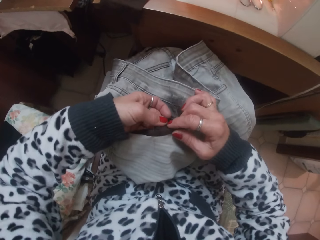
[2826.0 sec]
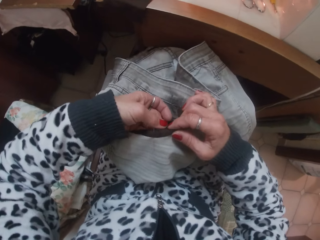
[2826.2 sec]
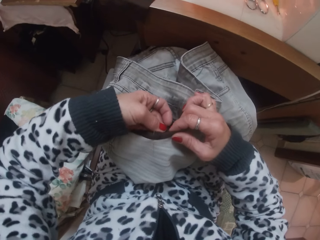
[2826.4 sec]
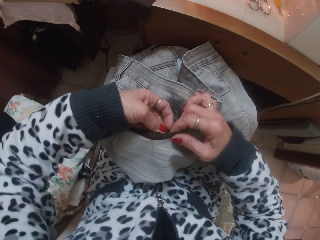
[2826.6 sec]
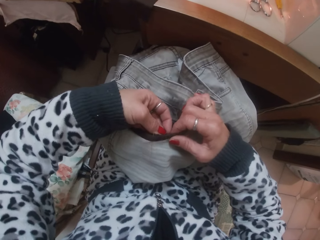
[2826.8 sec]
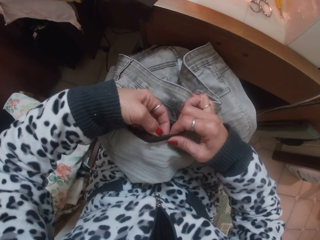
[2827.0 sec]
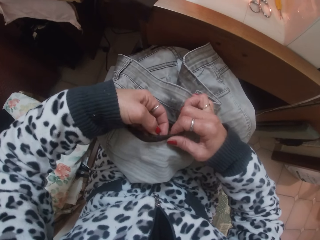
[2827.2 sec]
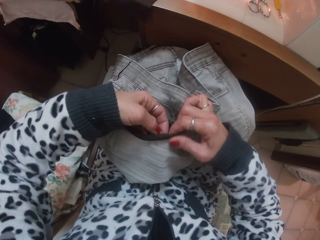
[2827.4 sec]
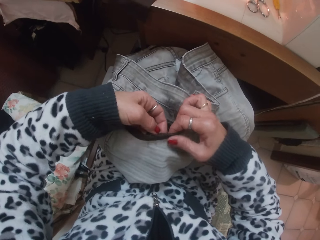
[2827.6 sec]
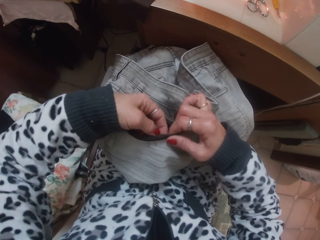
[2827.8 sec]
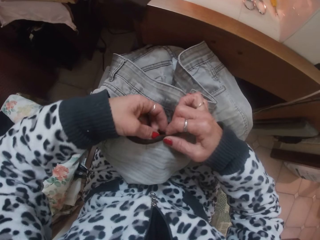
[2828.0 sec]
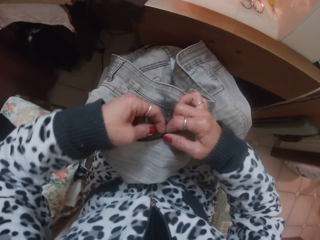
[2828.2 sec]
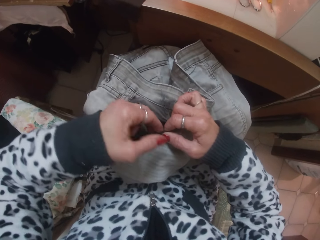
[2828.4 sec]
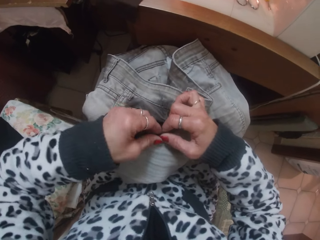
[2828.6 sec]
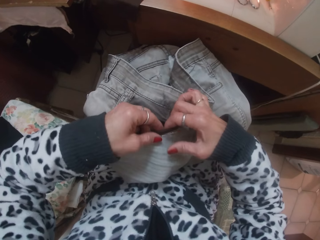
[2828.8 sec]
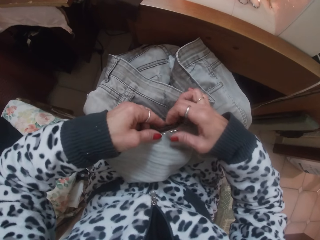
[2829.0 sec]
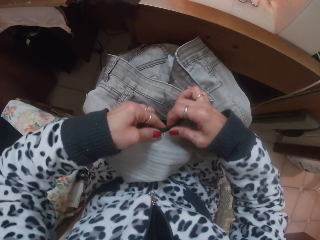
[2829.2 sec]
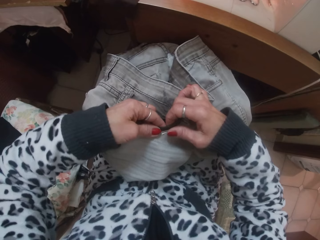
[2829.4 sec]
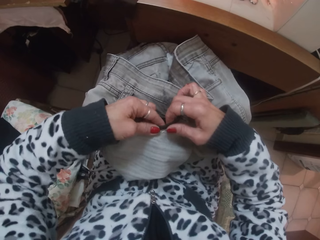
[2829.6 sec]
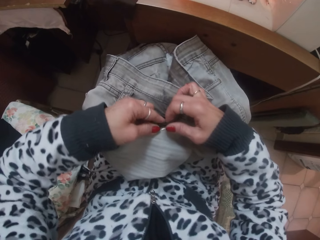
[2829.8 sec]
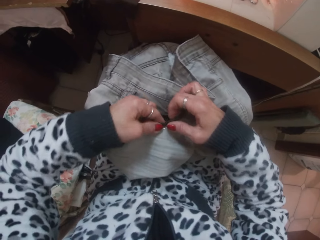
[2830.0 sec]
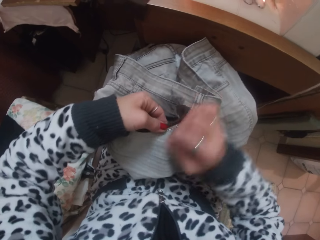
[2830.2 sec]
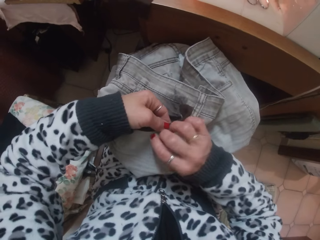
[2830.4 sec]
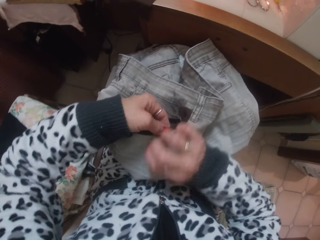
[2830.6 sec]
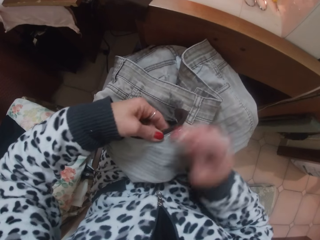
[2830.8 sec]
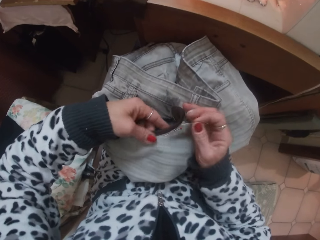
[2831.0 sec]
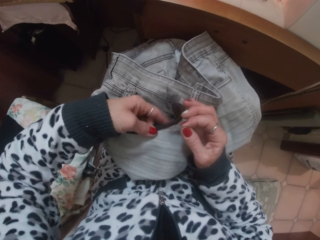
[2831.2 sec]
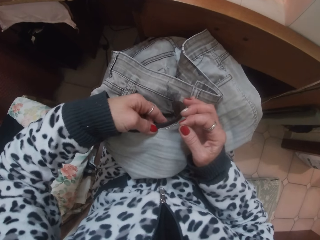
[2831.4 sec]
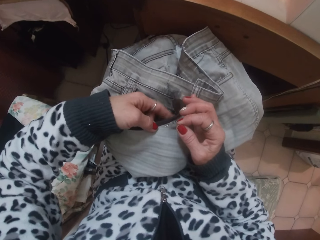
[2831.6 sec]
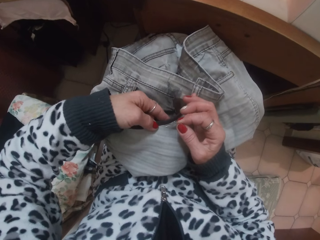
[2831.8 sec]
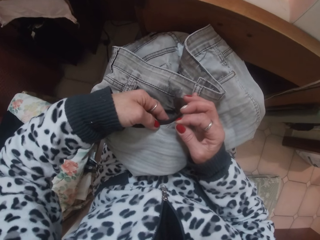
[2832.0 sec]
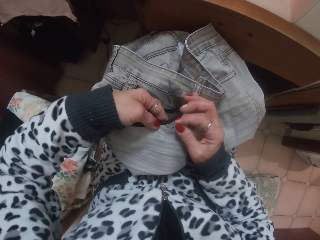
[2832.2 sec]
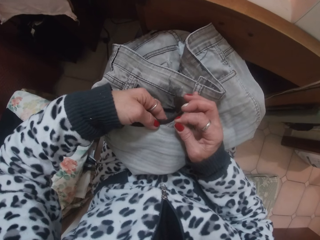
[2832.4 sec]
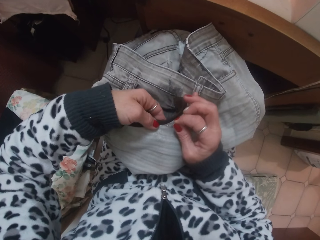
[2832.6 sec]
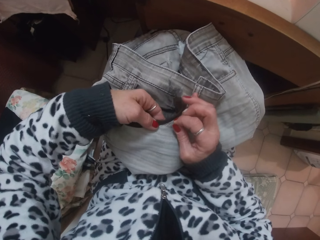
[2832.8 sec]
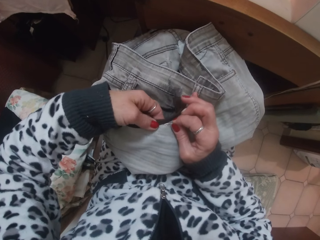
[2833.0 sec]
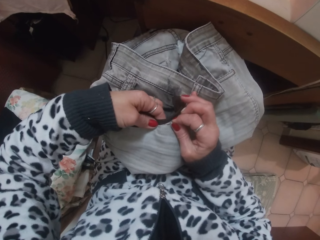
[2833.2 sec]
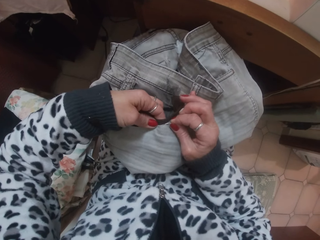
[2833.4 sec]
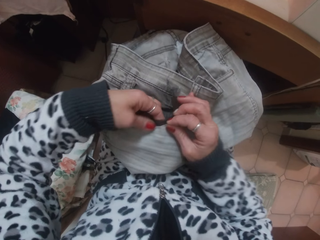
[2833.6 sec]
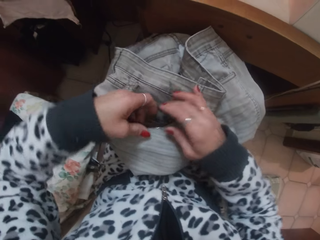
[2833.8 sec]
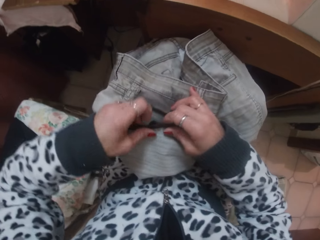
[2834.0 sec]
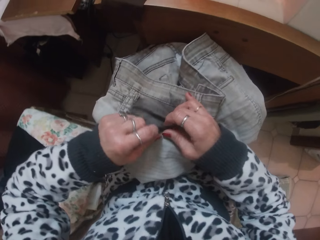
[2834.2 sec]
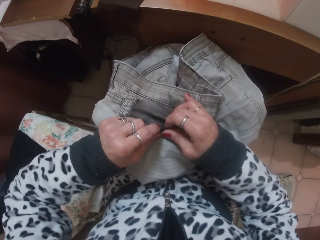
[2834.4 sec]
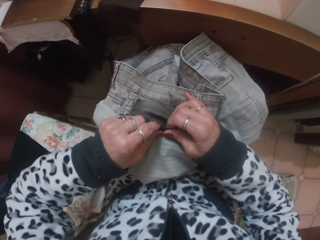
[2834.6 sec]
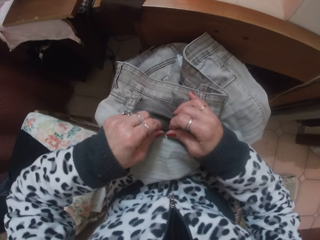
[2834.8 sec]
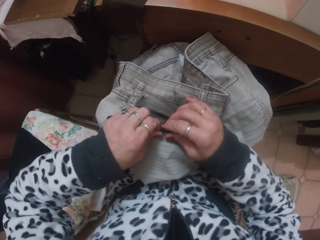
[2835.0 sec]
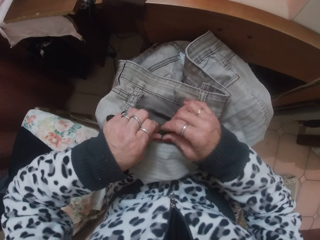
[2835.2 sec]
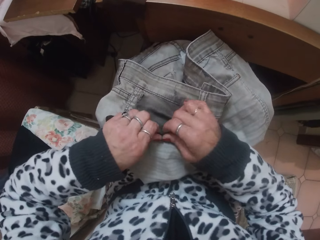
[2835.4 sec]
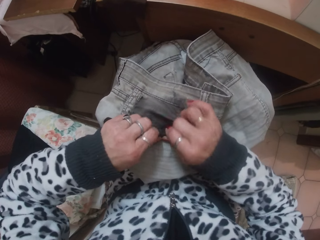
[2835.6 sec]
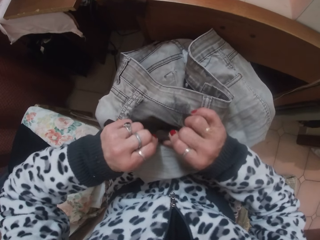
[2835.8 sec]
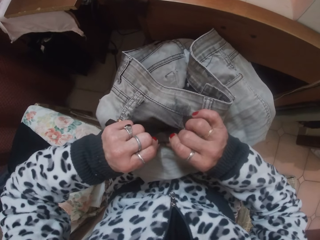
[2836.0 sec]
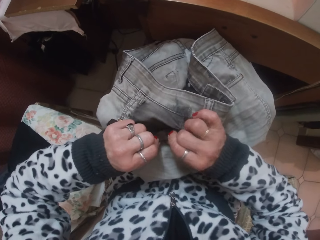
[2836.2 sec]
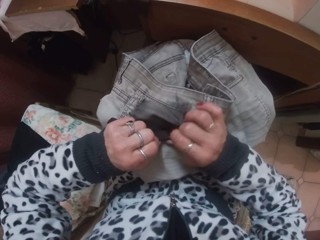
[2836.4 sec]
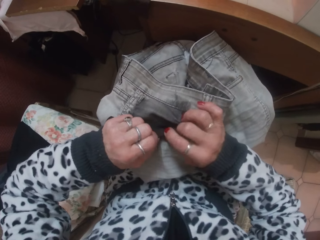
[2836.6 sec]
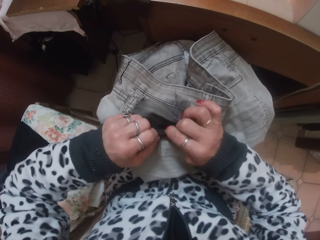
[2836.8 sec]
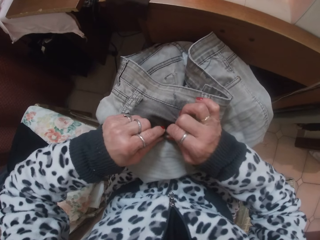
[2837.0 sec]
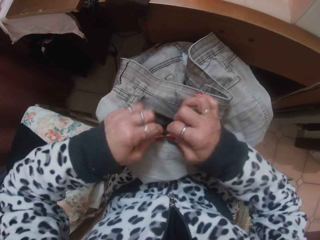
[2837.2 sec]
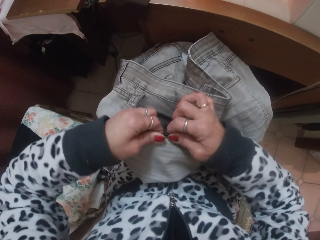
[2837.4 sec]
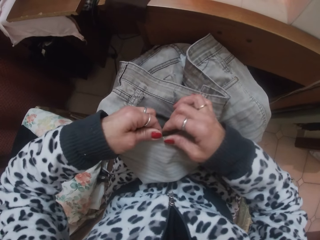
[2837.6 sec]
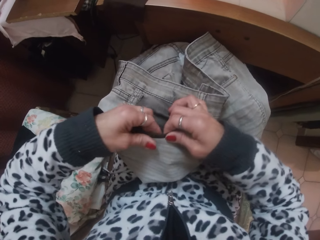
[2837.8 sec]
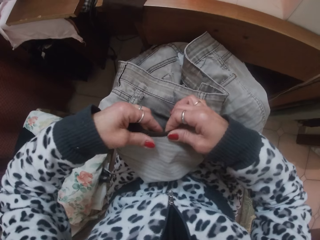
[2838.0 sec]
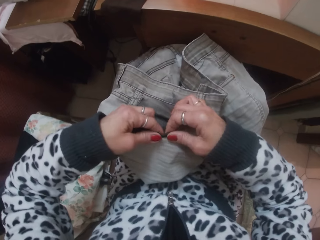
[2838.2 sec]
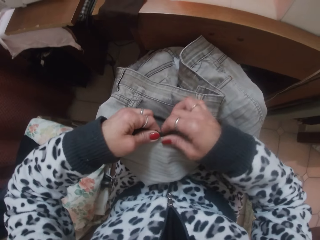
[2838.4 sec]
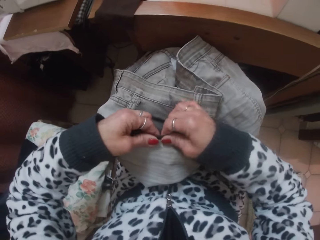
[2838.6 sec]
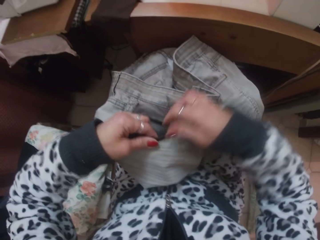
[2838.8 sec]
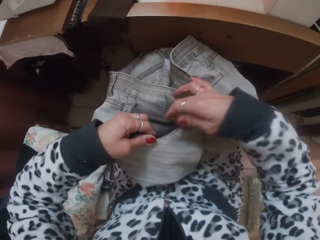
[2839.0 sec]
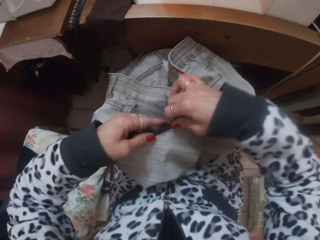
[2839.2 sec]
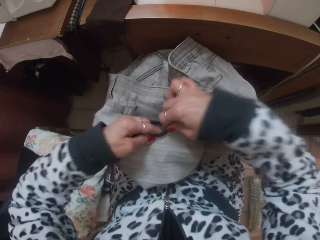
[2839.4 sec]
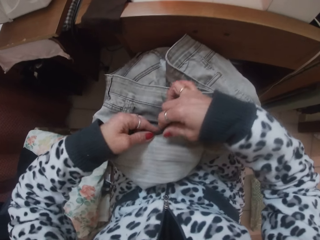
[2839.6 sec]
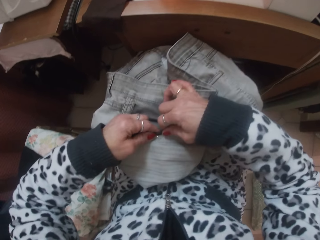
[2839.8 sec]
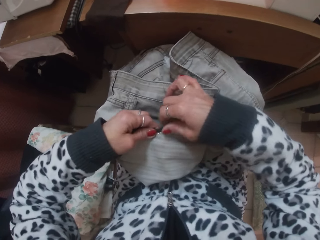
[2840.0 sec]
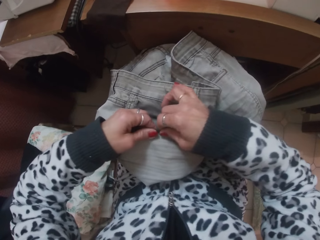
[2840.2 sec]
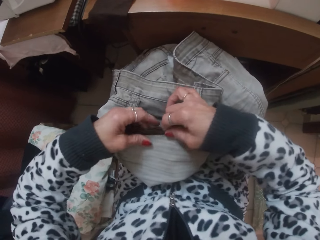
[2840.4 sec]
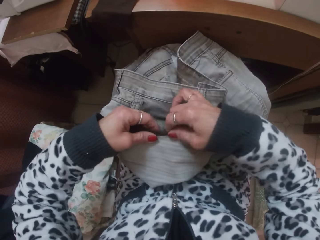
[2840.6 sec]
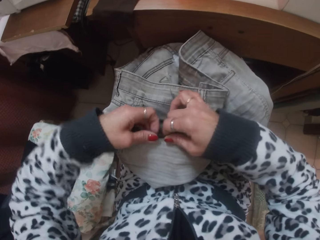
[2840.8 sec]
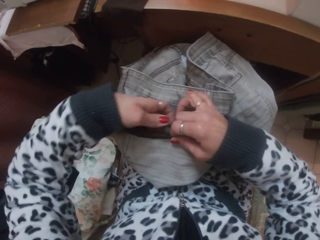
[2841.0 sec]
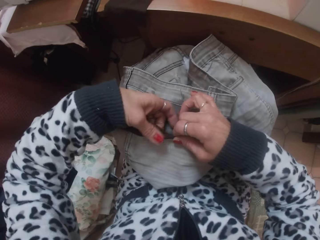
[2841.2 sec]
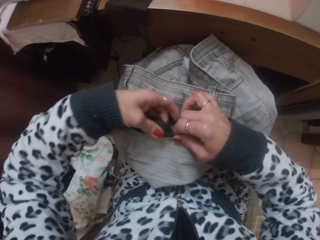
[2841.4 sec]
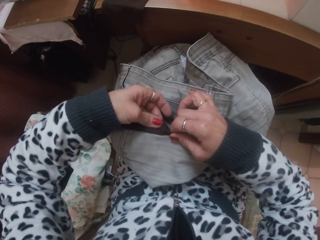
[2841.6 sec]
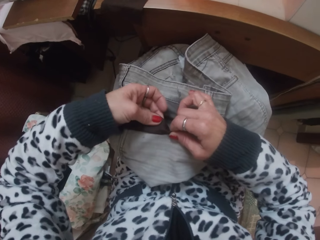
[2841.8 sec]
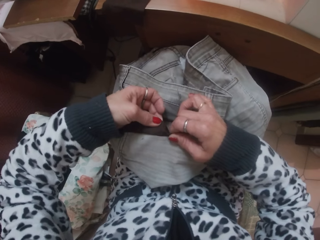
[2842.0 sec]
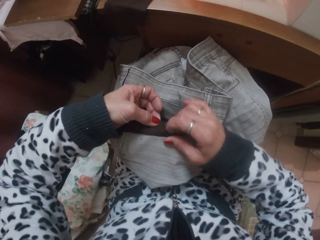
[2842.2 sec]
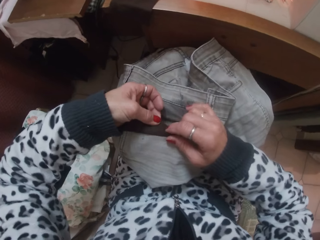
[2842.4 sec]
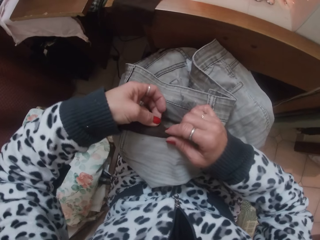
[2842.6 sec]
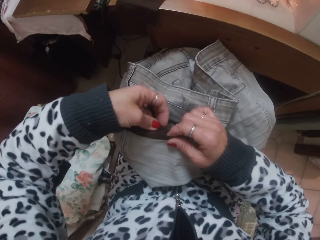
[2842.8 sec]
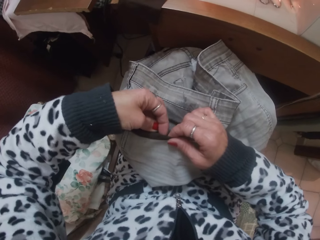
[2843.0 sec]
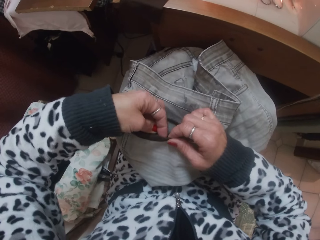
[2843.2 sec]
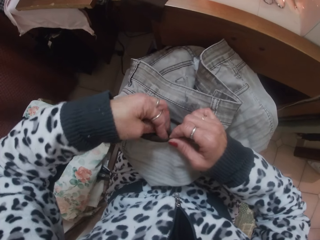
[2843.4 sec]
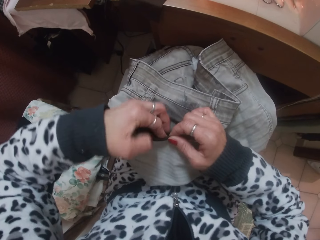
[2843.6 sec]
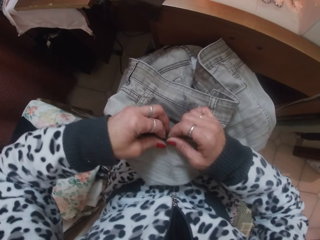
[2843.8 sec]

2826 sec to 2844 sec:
The camera wearer makes the cloth. They take out the needle from the cloth. They push the needle through the cloth. They make the cloth. They adjust the jean with both hands.

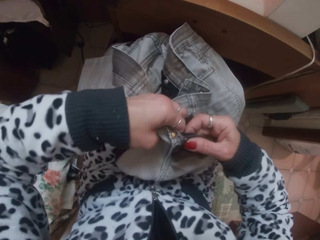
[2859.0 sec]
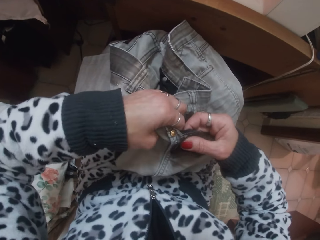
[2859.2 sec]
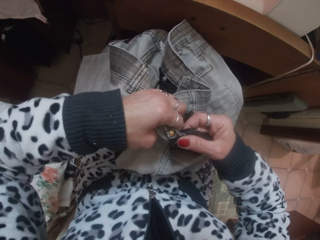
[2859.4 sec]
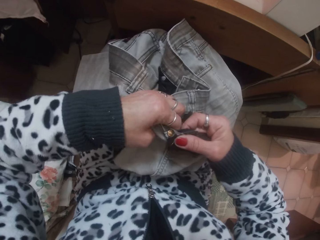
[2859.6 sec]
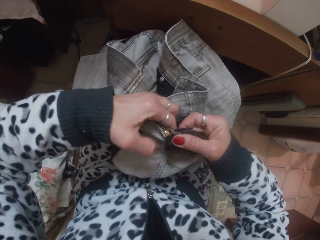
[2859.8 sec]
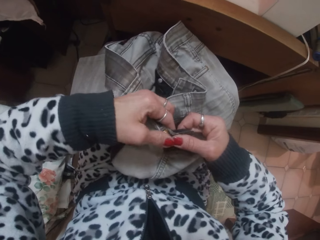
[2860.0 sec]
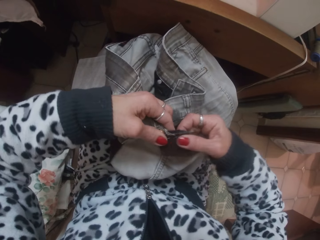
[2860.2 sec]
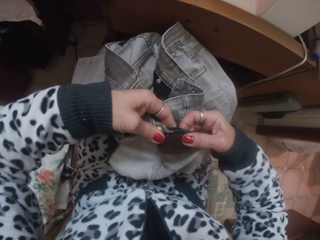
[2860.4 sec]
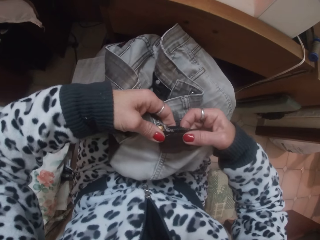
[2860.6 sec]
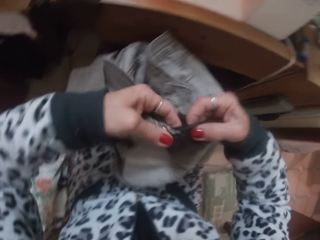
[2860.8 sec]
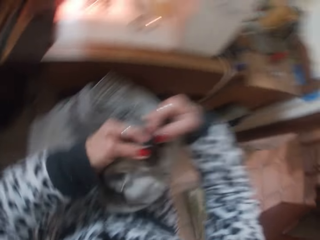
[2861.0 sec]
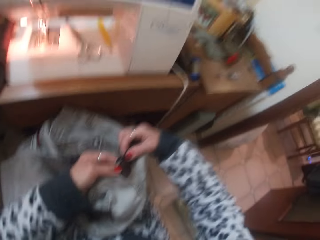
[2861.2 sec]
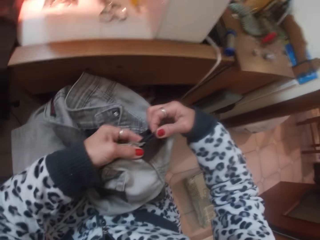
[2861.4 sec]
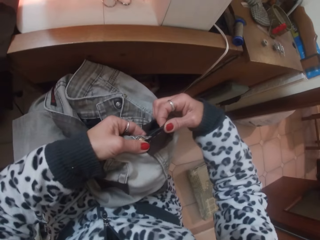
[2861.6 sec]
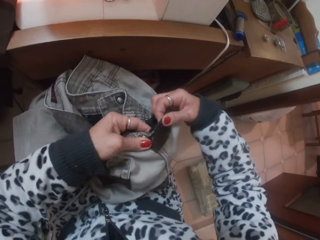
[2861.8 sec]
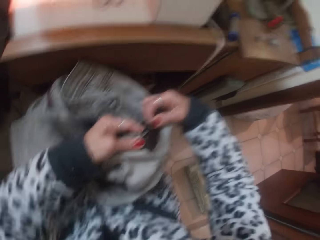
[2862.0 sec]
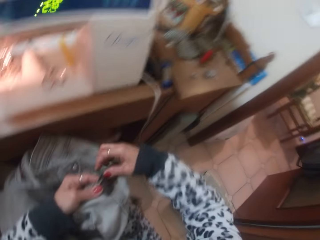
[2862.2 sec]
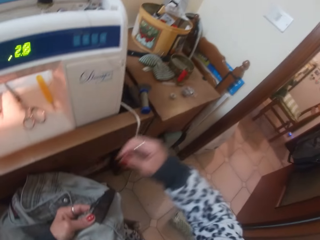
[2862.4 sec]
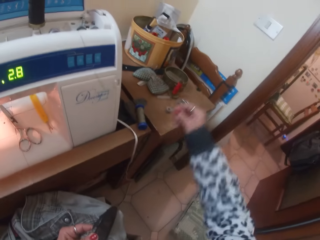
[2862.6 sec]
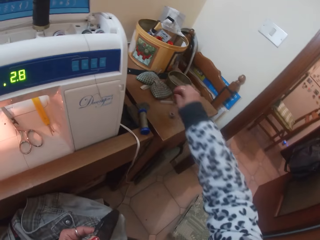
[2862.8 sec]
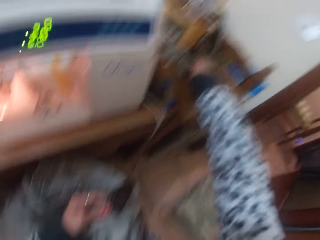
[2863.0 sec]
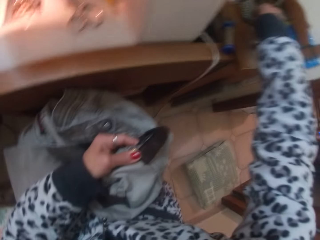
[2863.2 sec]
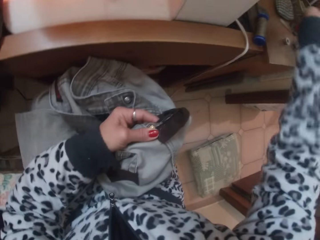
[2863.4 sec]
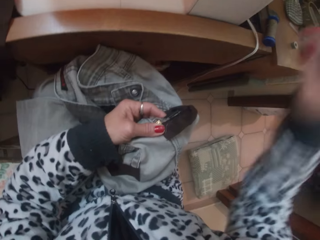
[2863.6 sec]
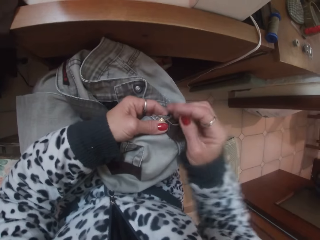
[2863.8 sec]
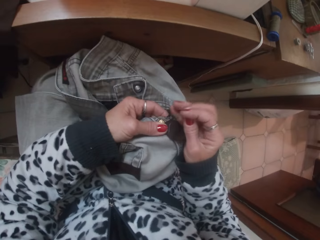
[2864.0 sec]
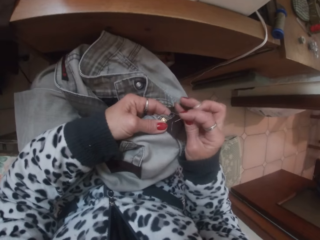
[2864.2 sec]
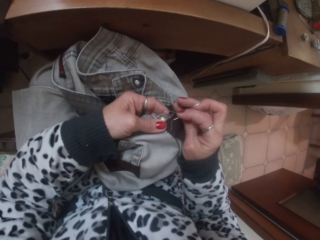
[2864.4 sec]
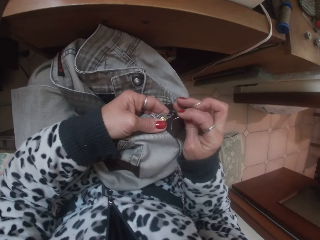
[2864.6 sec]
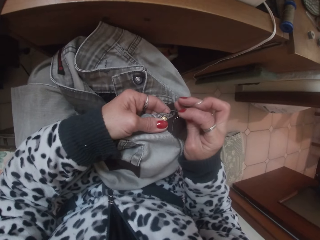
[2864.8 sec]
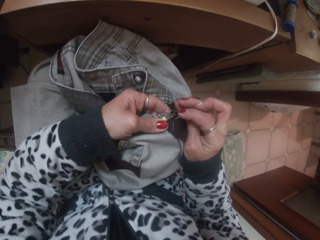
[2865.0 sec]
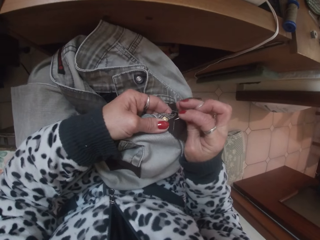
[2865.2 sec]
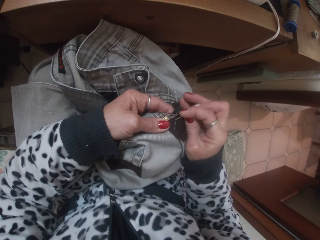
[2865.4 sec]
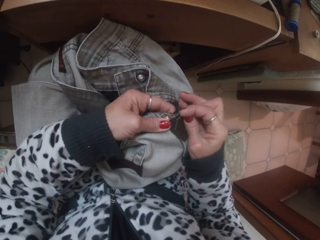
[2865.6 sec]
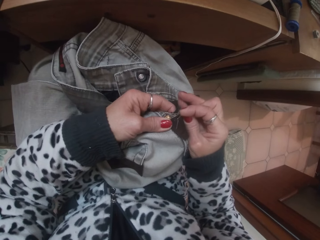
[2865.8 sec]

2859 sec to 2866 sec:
The camera wearer moves the cloth. She picks a needle on the sewing table with her right hand. She sews the jean with the needle in her right hand.
